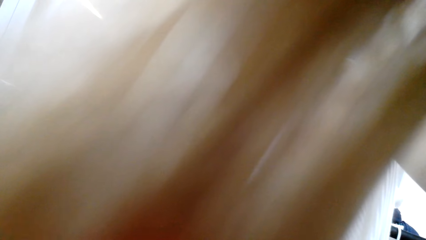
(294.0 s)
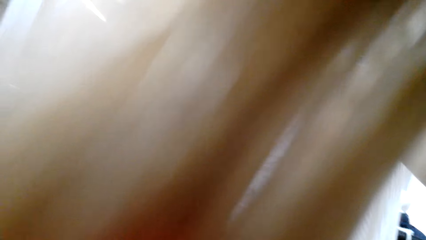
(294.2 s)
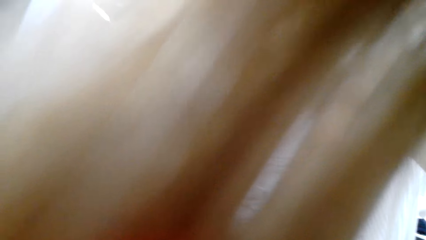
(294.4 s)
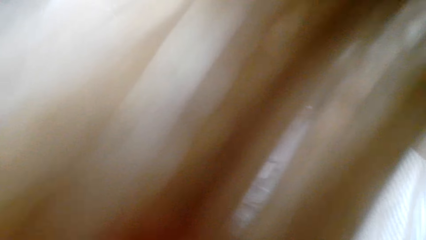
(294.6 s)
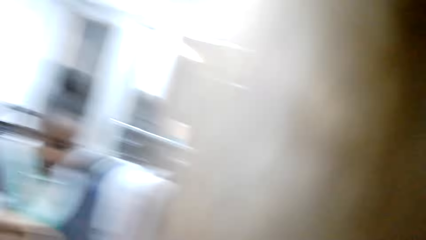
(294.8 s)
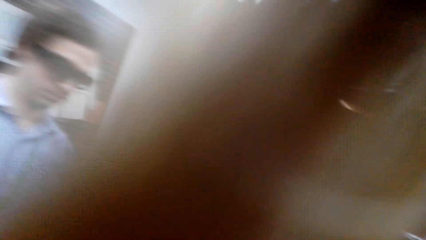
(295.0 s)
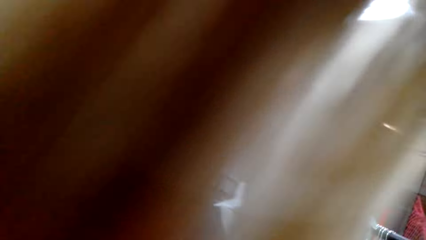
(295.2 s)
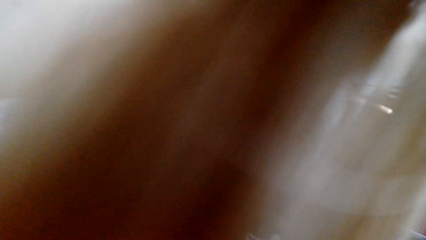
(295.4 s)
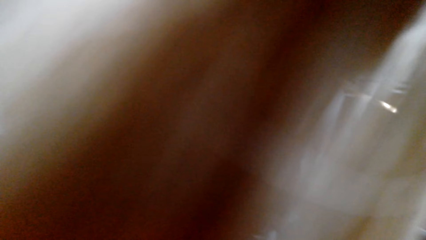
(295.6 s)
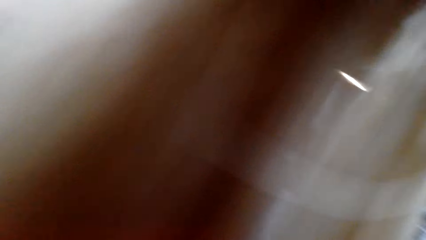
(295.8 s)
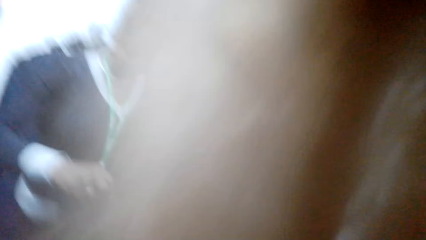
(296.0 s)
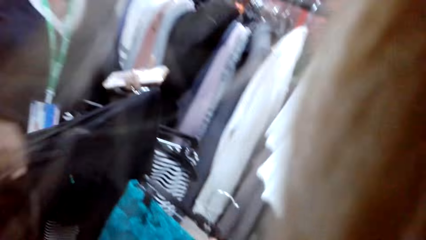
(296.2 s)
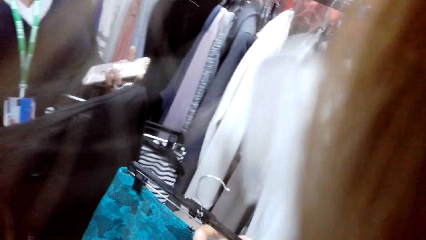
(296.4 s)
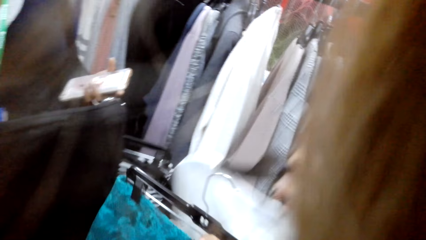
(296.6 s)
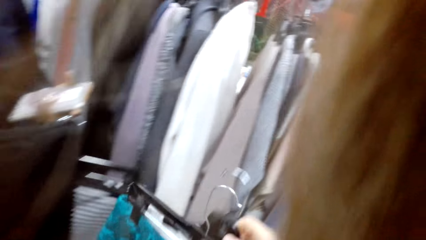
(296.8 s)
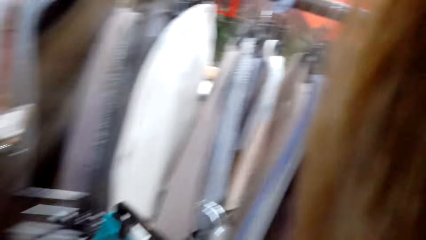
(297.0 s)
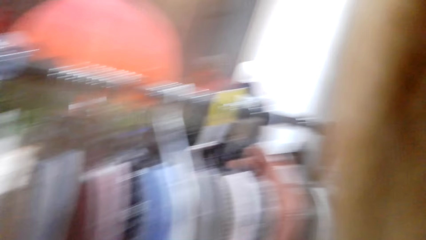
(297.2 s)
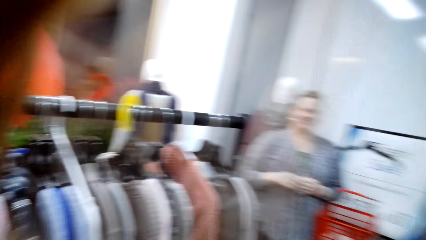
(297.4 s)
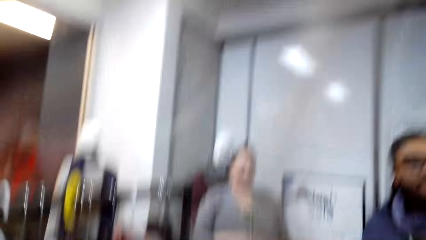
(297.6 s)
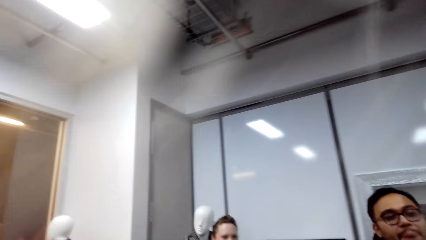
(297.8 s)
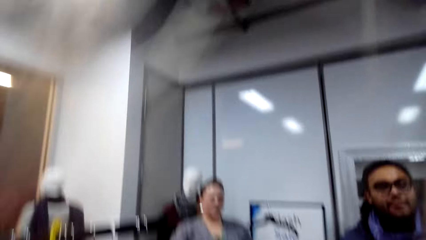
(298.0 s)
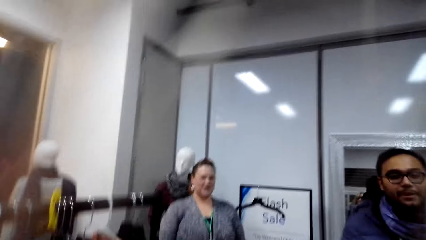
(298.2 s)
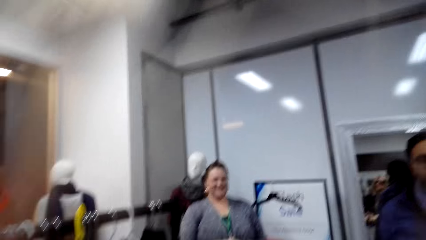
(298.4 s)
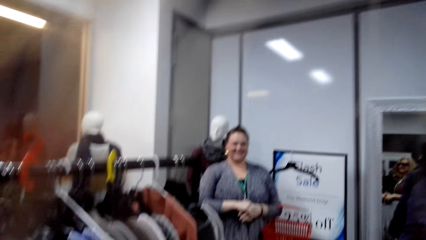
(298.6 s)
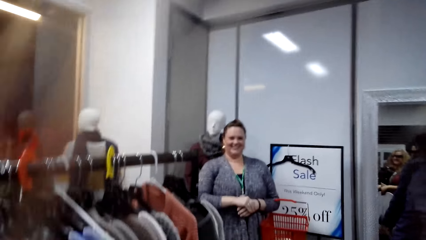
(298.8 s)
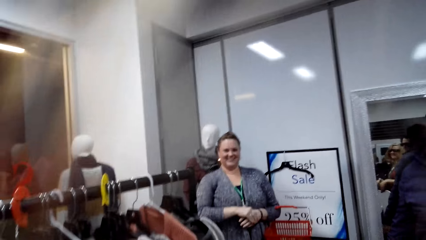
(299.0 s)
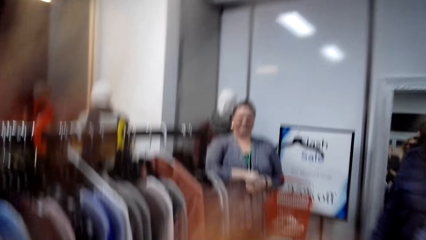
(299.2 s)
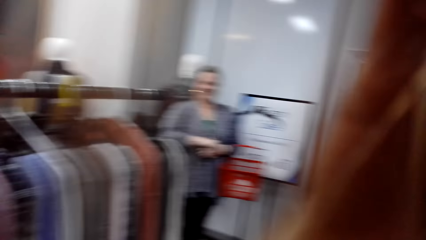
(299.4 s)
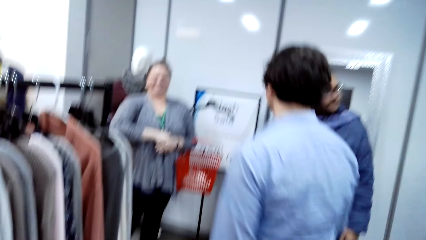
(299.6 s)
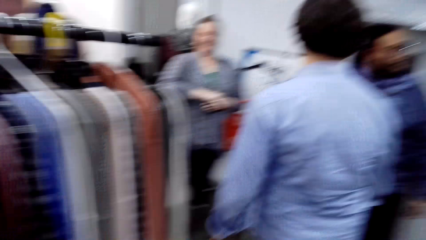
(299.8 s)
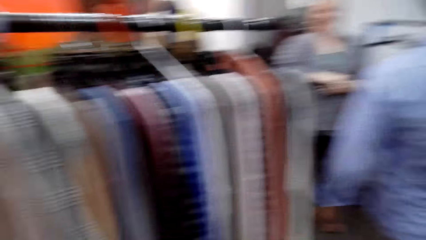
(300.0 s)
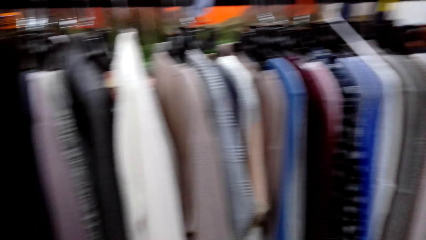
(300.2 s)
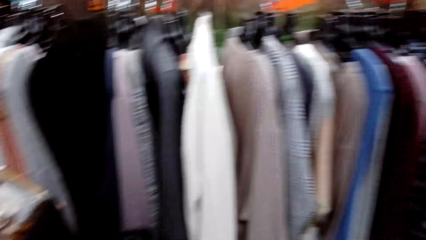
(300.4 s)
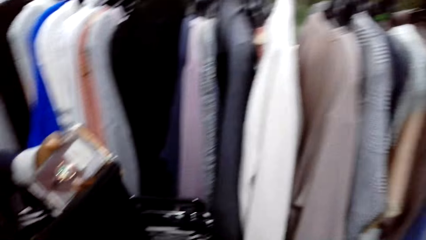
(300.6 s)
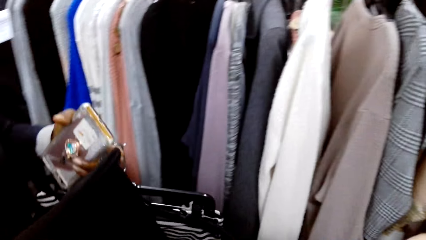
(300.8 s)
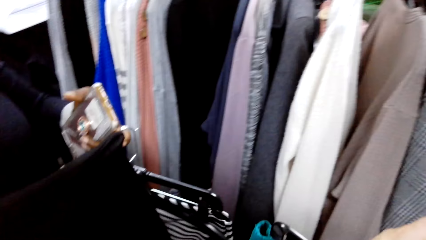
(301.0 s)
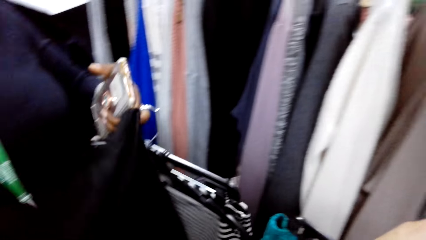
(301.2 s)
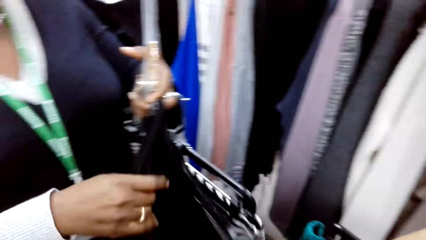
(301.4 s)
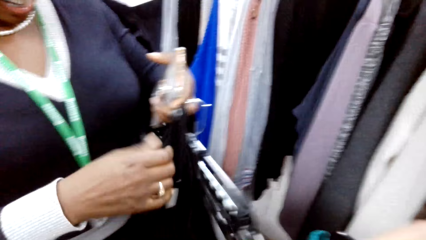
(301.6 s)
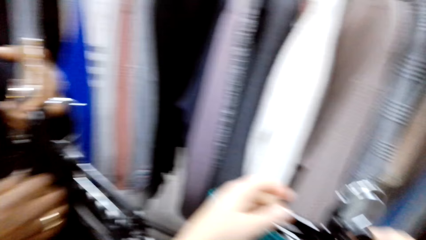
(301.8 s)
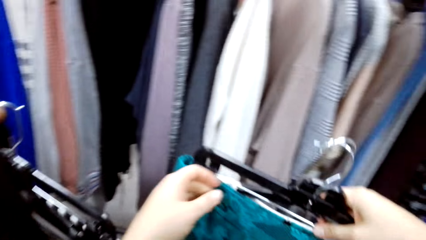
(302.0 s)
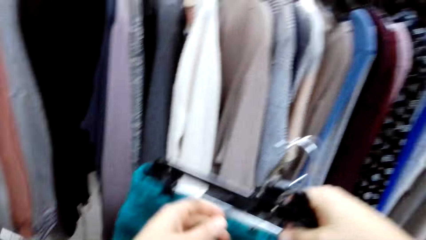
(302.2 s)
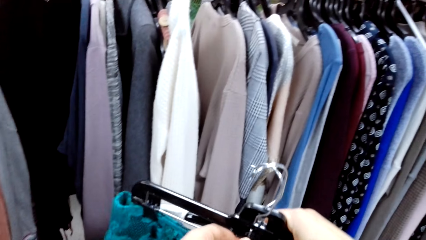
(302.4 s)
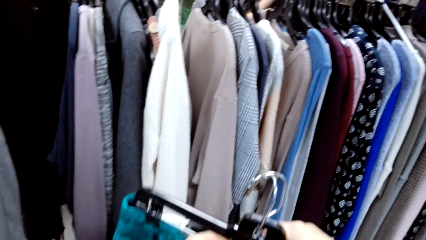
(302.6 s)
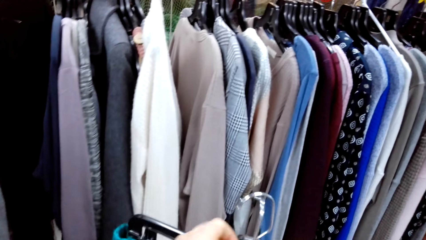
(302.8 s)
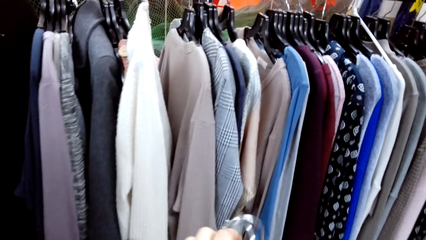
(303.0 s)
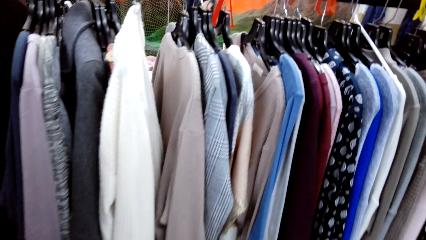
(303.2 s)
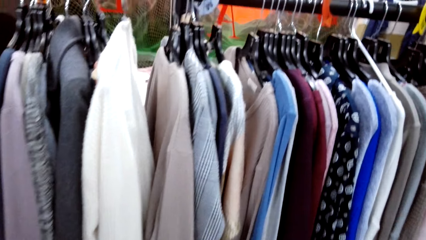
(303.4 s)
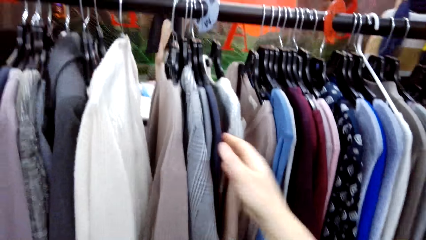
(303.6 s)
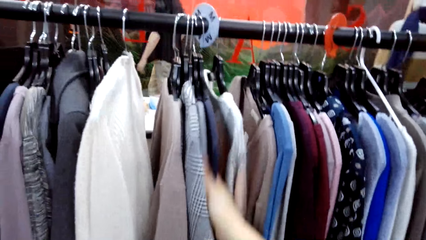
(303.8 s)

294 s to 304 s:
A woman holds a skirt and a cellphone. The camera wearer holds up a top. The woman talks with a man. The camera wearer converses with the woman and the man. They look around and converse with the woman. The woman holds clothes and the cellphone. The camera wearer holds clothes in the hanger.

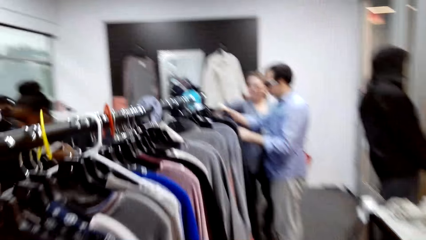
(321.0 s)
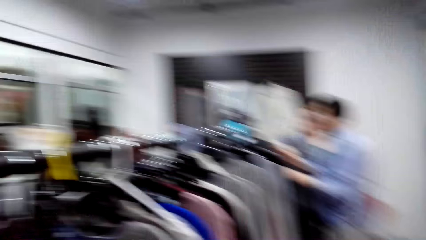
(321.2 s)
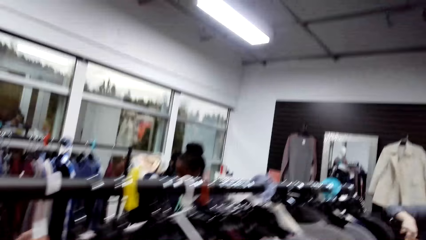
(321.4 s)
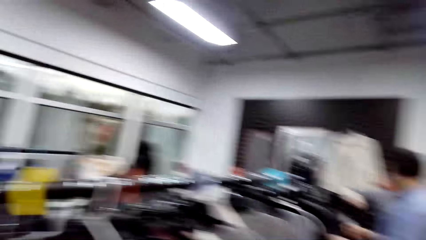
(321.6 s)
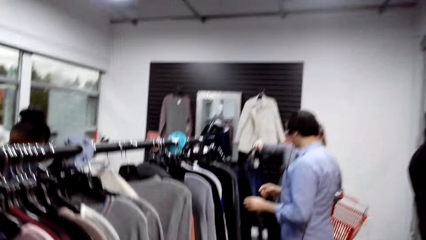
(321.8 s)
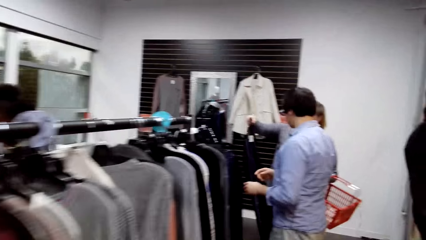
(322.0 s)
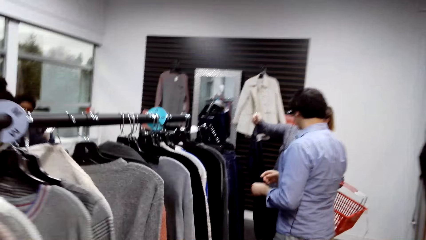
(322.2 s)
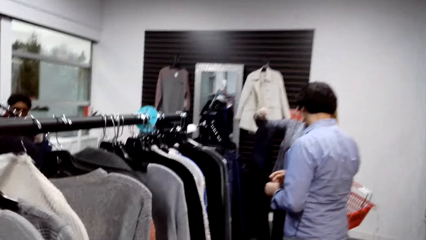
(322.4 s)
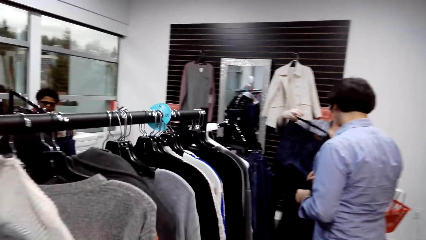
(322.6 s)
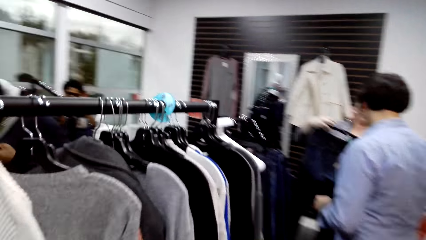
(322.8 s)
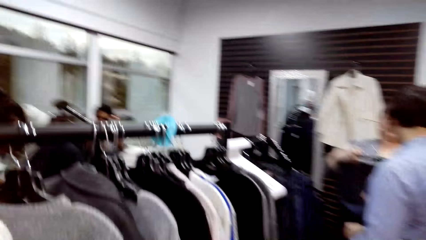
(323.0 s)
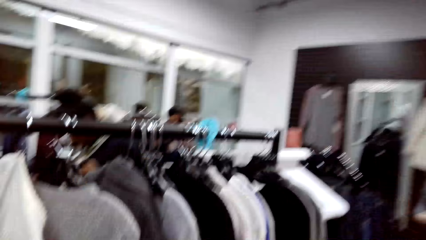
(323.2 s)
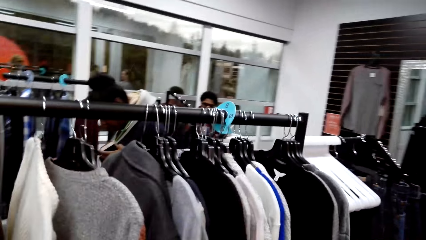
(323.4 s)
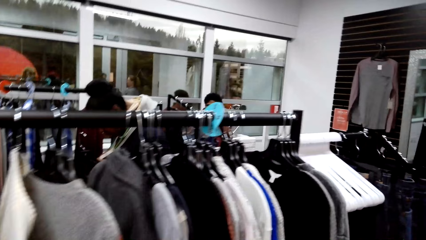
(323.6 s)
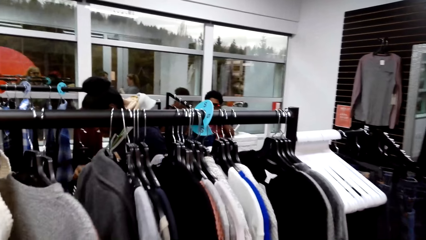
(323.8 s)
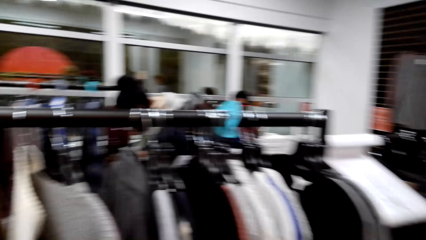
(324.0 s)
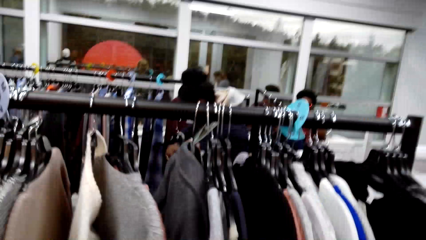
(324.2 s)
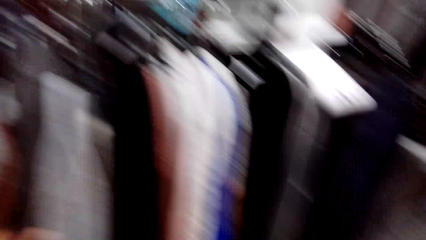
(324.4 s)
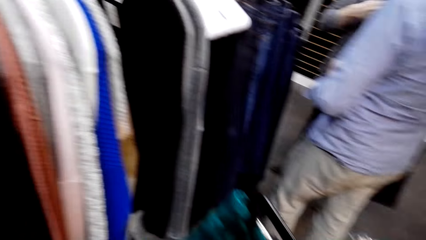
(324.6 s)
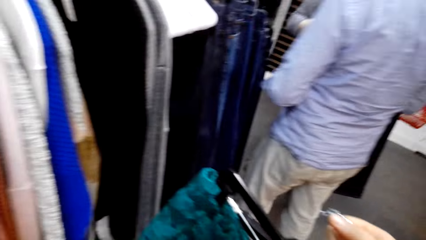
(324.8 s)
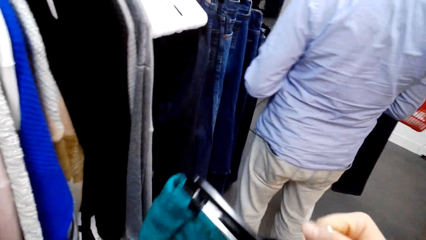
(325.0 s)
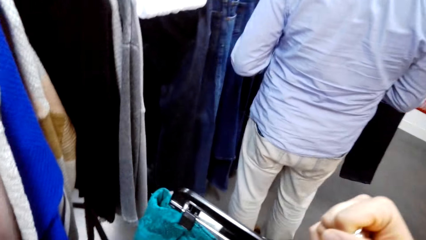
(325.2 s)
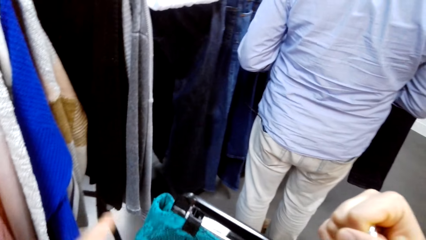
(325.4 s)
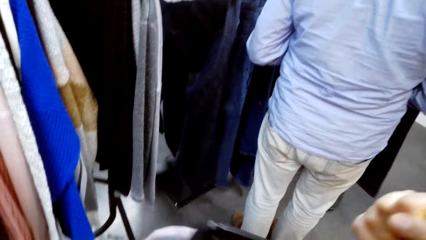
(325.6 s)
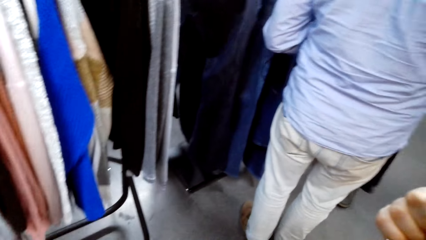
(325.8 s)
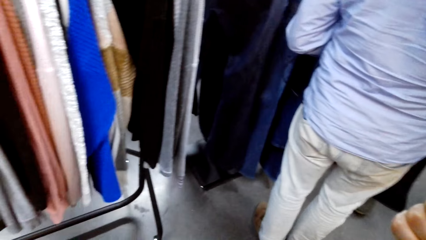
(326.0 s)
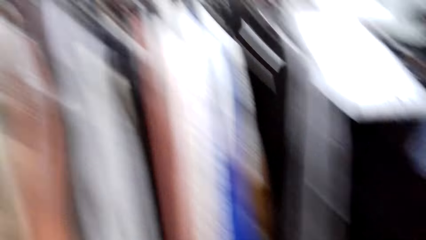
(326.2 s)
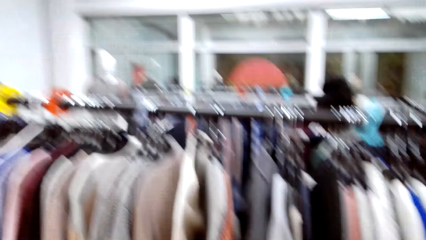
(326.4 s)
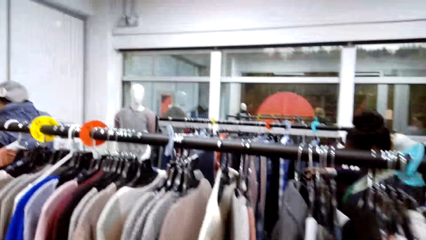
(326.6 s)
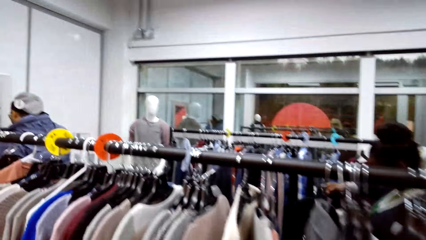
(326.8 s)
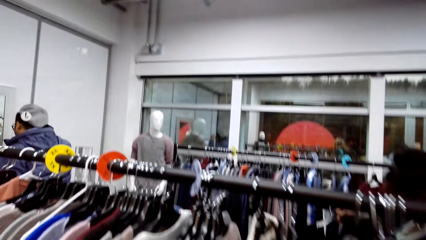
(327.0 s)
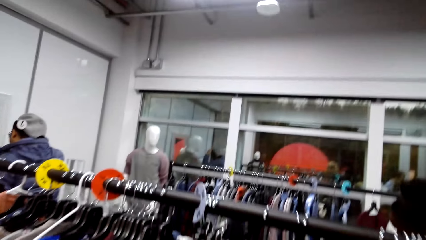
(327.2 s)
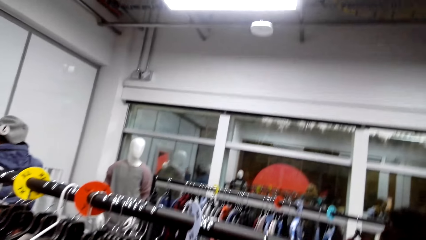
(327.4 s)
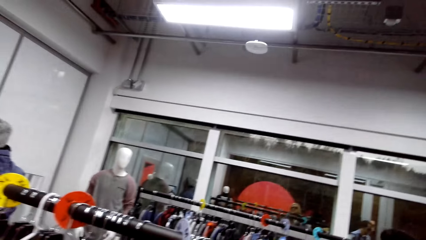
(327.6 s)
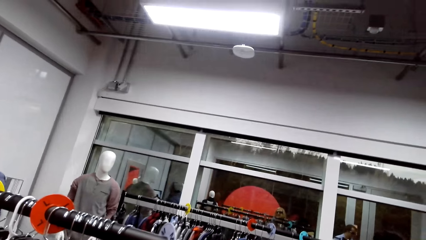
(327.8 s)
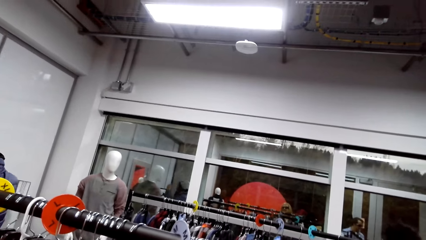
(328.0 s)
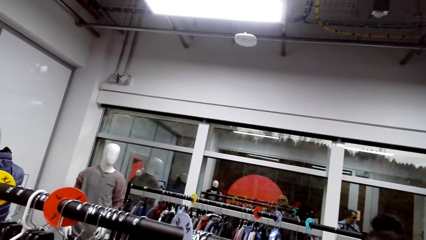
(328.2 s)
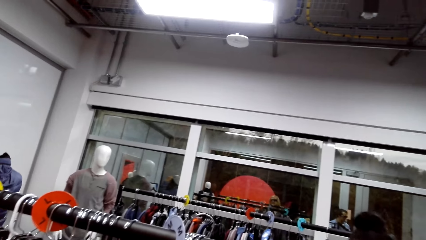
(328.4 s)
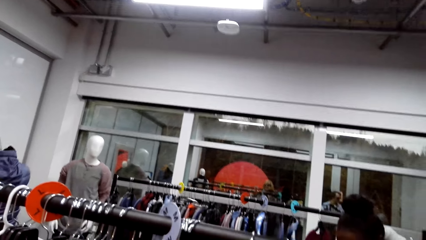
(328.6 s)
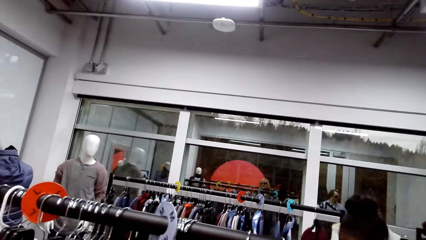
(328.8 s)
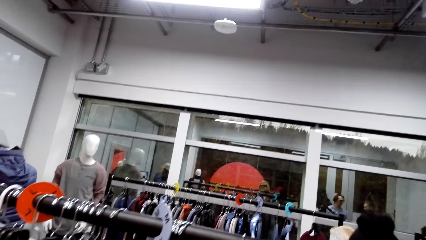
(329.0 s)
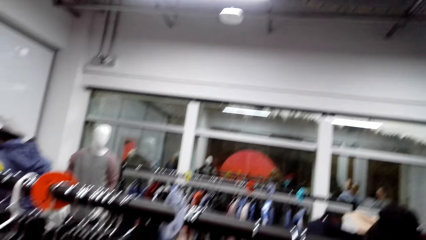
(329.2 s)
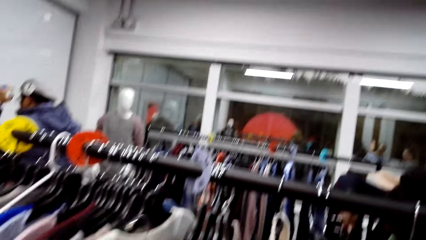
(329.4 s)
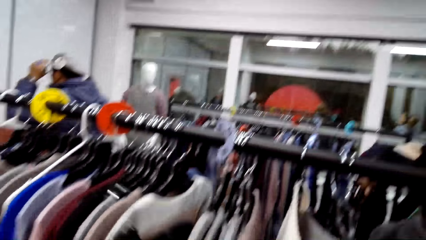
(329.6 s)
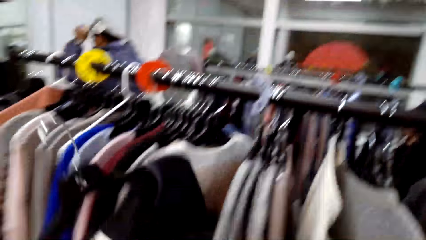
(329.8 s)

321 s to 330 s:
The camera wearer walks in the store. They hold some clothes and converse with a woman. They pick up a top and converse with the woman.
